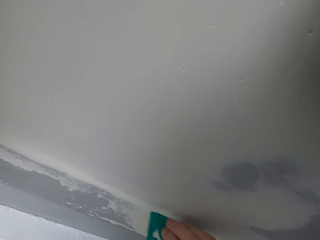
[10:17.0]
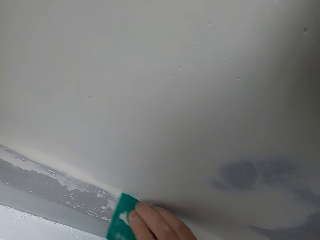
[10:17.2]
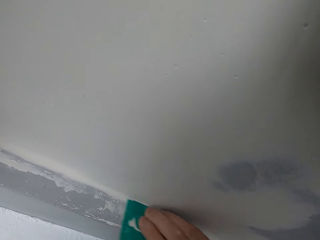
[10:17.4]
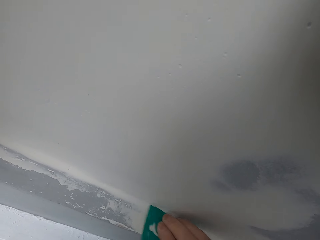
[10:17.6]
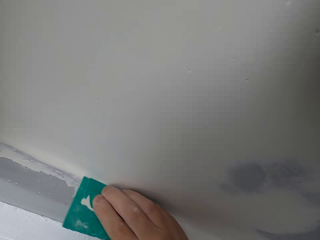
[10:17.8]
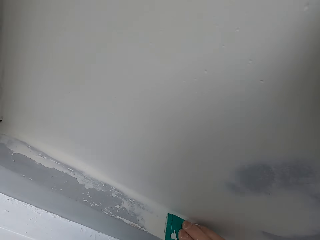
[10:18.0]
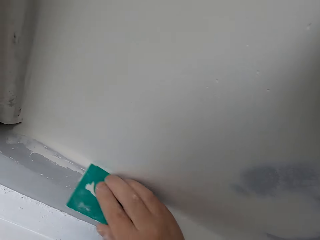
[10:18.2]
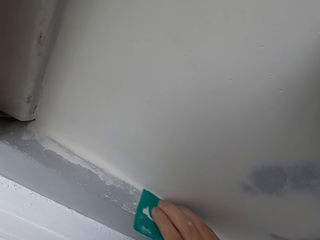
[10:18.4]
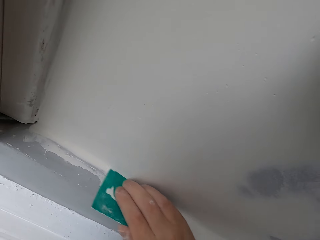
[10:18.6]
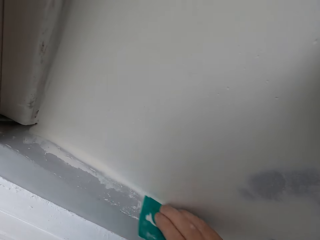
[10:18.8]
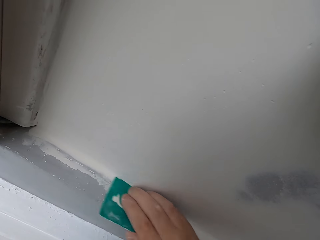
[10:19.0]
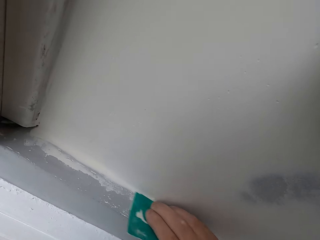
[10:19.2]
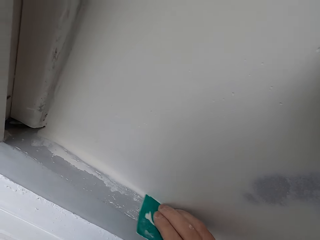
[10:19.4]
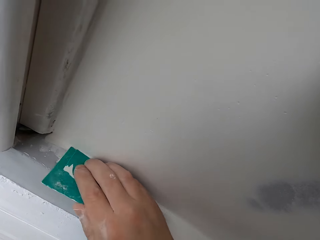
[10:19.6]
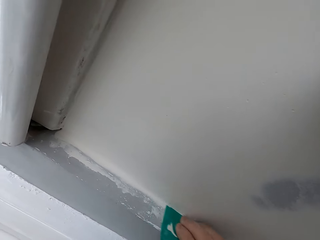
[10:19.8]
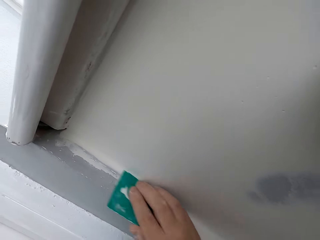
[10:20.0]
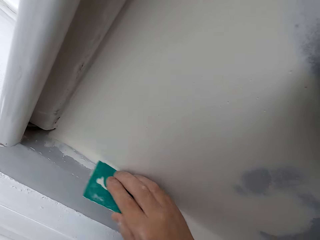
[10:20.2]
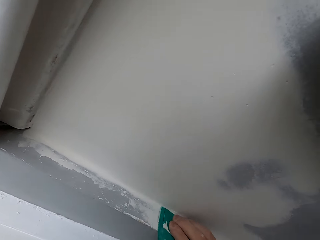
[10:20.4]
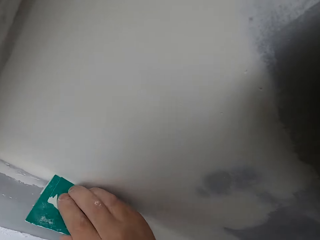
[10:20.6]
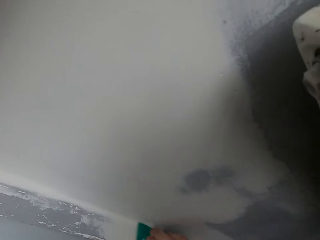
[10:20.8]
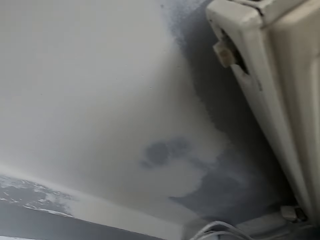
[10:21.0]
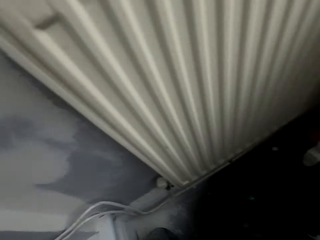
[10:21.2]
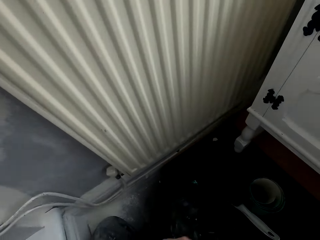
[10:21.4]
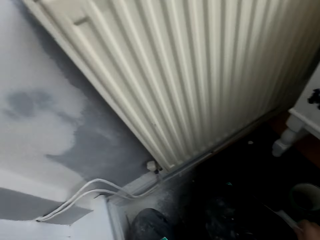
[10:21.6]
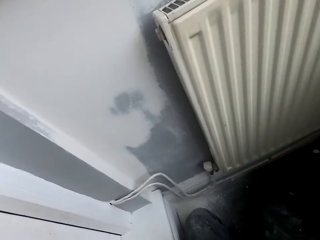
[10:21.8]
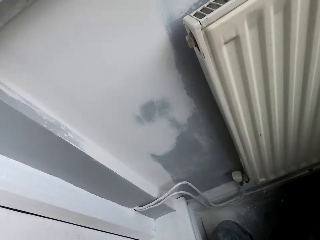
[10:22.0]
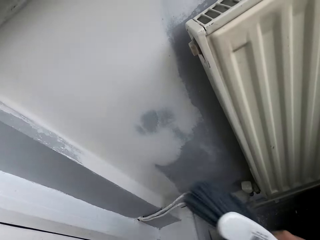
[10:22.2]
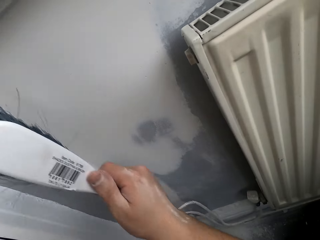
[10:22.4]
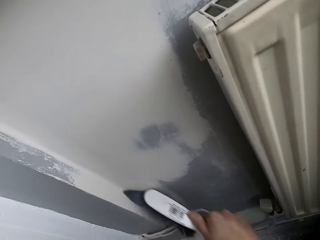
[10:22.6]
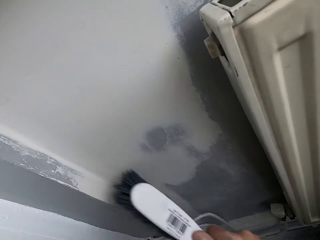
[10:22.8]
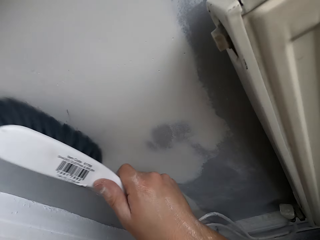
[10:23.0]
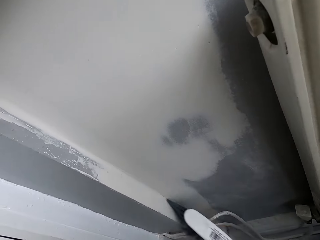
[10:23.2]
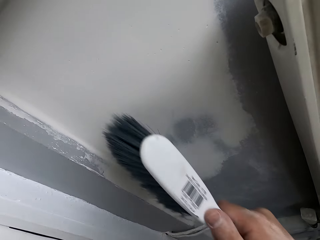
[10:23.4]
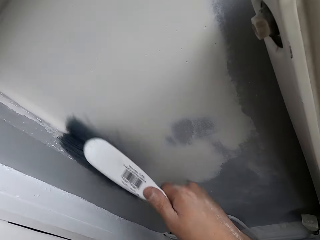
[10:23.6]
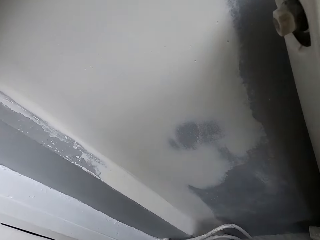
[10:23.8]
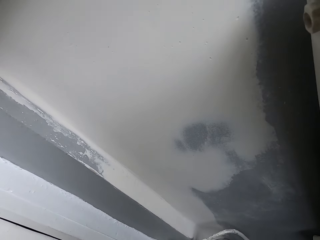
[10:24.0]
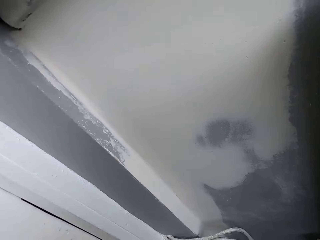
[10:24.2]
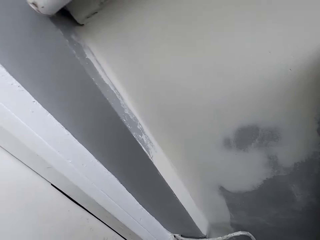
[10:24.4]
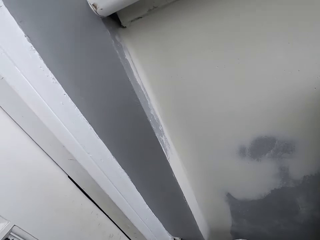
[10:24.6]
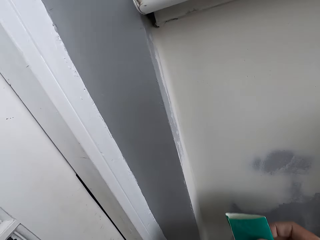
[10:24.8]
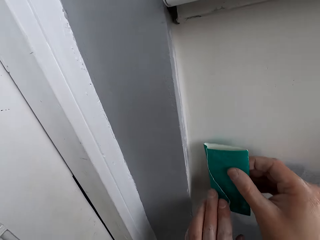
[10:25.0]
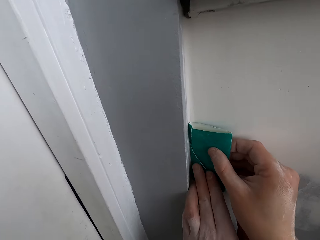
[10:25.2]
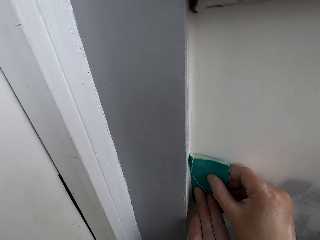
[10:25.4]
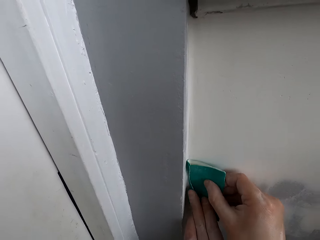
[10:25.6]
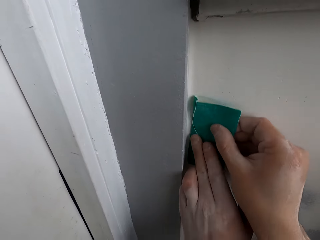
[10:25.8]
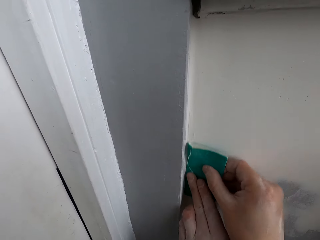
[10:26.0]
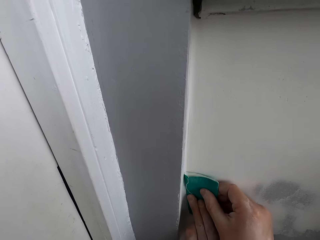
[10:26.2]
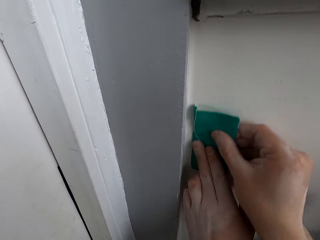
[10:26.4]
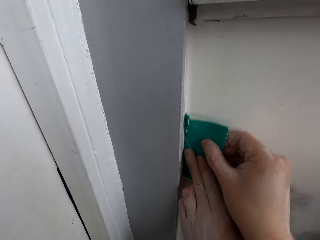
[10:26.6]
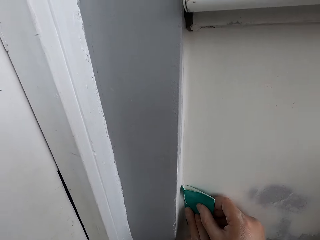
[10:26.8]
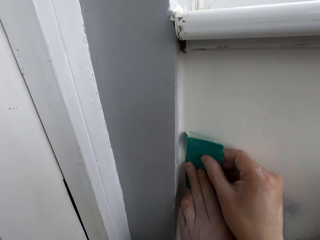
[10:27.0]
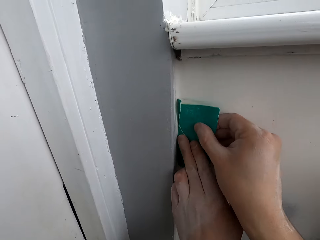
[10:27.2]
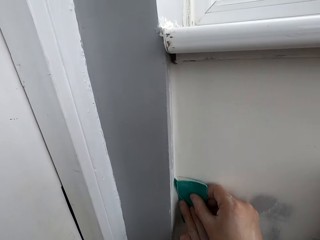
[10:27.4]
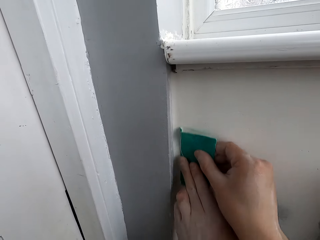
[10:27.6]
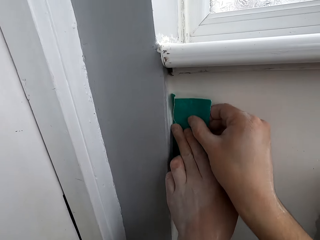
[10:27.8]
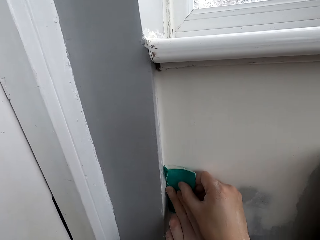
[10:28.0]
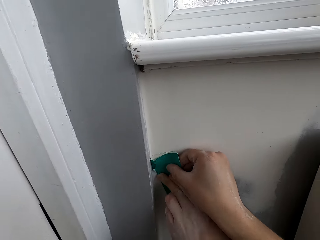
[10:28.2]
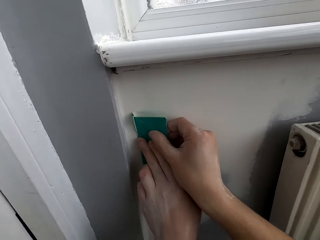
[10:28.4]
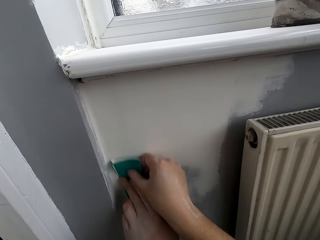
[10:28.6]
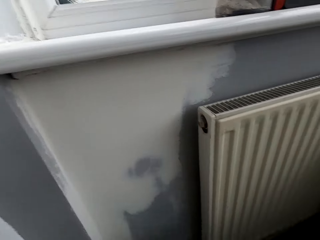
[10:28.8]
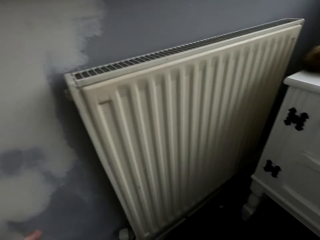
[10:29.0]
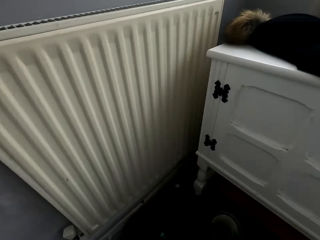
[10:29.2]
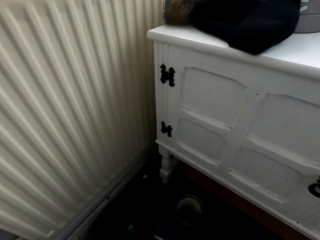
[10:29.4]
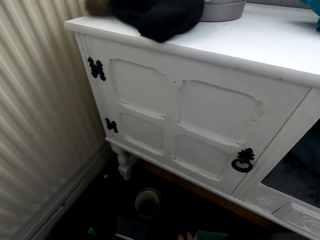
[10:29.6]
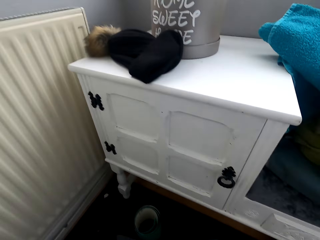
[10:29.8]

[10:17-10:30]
The camera wearer picks up a brush. They scrub the wall with the brush. They scrub the wall with a scrubber.

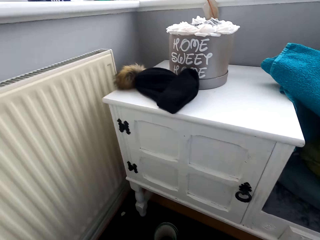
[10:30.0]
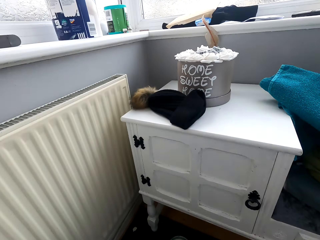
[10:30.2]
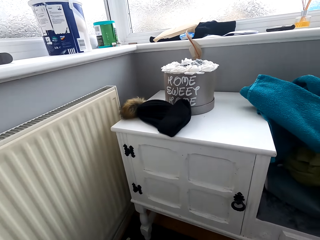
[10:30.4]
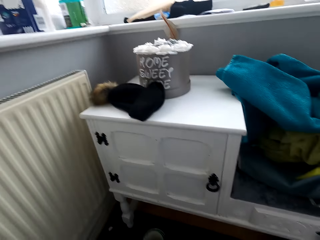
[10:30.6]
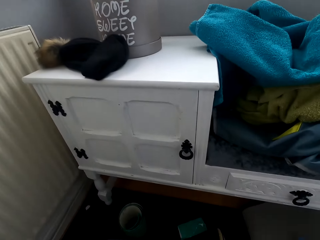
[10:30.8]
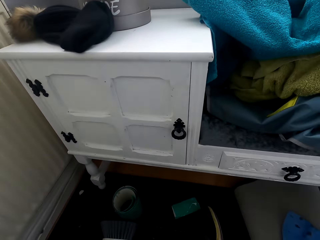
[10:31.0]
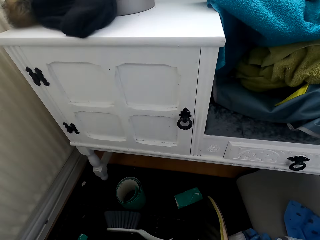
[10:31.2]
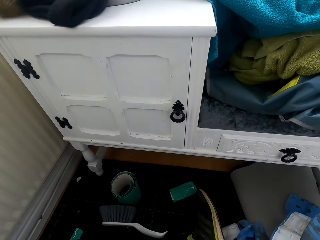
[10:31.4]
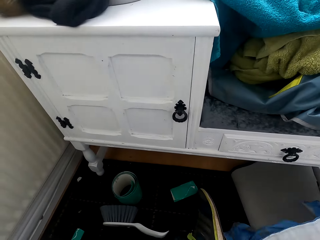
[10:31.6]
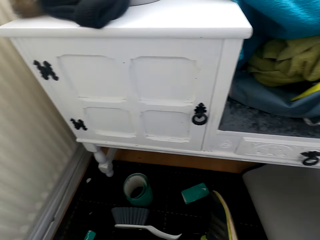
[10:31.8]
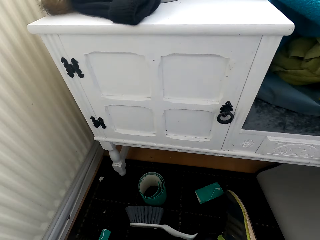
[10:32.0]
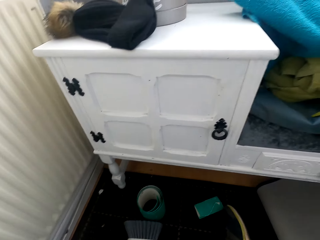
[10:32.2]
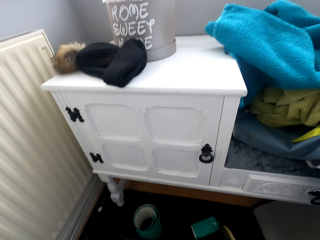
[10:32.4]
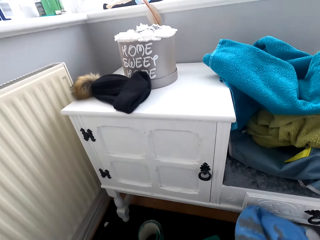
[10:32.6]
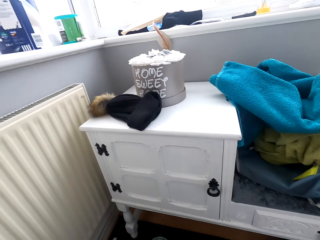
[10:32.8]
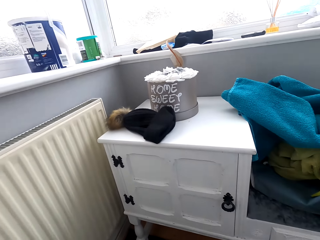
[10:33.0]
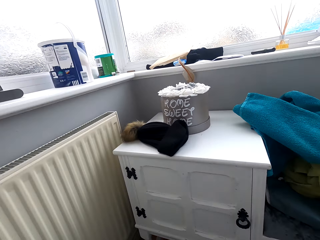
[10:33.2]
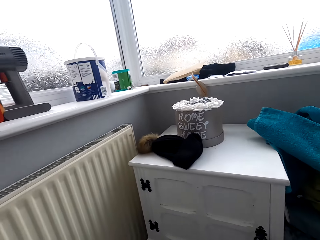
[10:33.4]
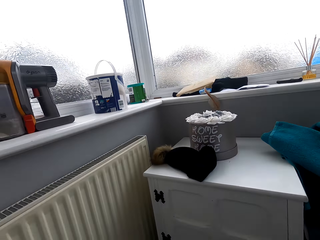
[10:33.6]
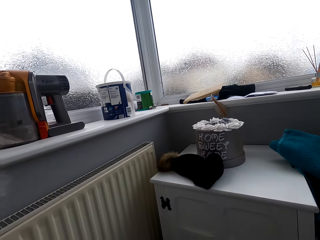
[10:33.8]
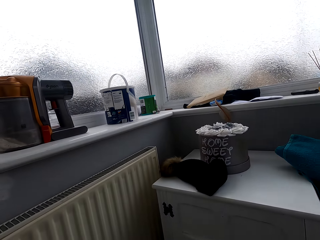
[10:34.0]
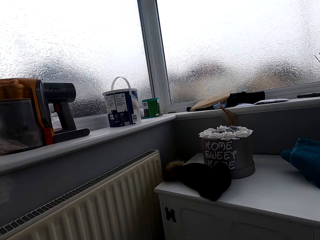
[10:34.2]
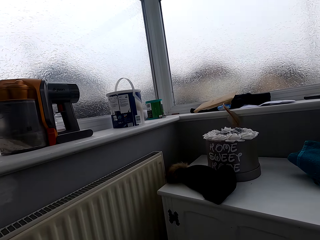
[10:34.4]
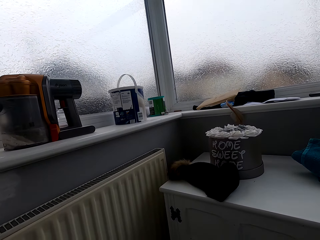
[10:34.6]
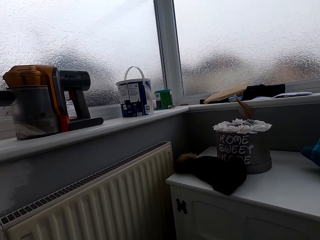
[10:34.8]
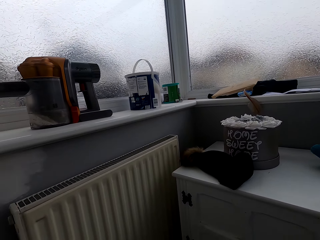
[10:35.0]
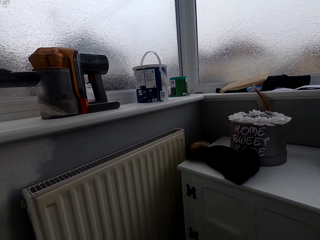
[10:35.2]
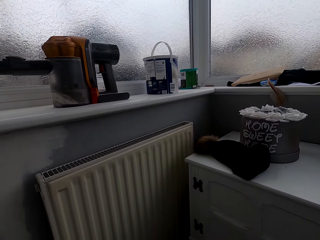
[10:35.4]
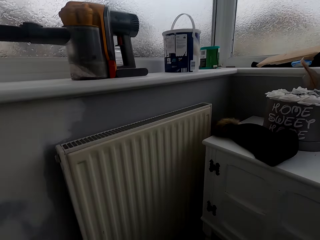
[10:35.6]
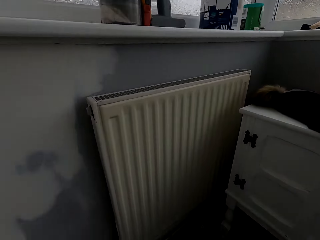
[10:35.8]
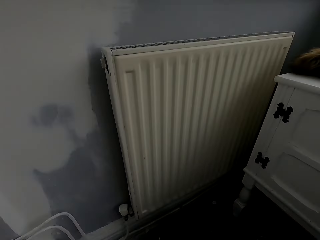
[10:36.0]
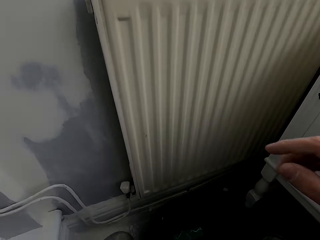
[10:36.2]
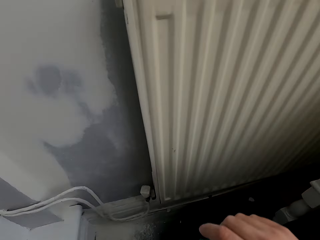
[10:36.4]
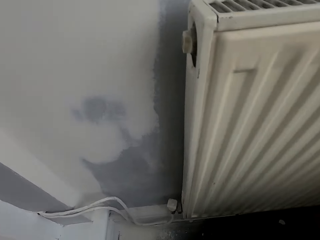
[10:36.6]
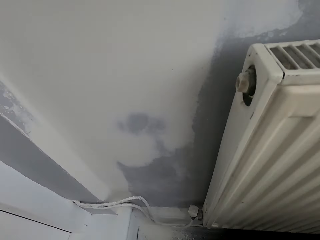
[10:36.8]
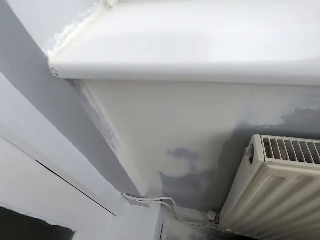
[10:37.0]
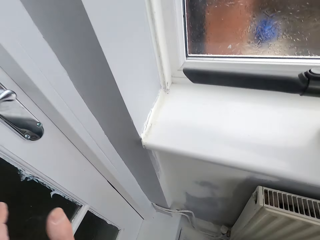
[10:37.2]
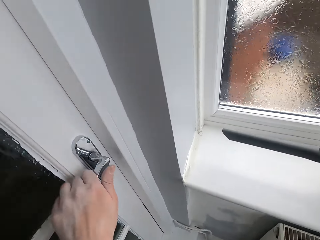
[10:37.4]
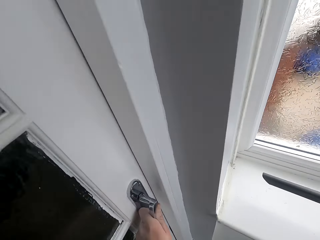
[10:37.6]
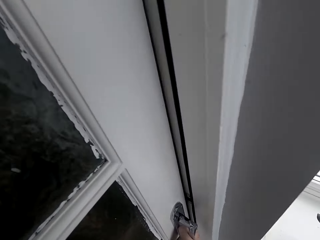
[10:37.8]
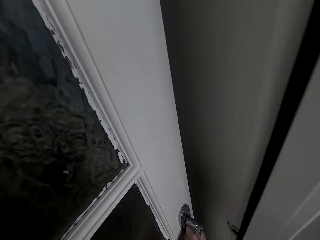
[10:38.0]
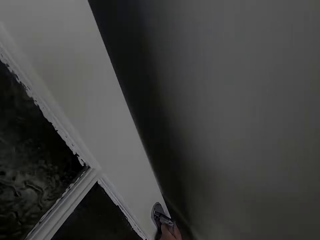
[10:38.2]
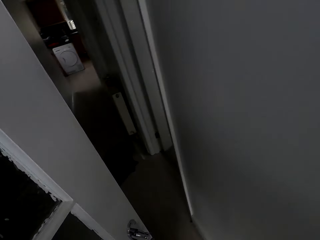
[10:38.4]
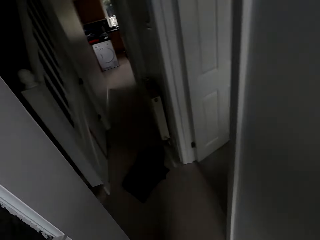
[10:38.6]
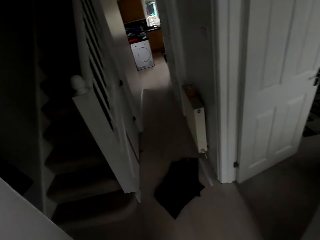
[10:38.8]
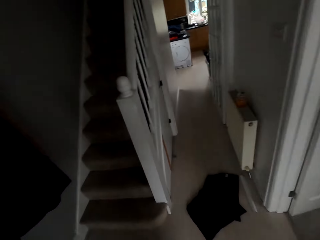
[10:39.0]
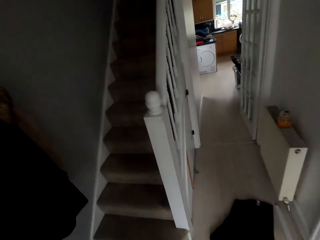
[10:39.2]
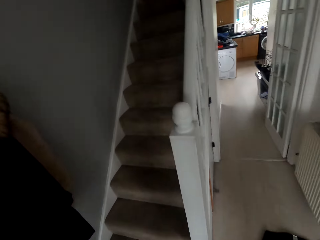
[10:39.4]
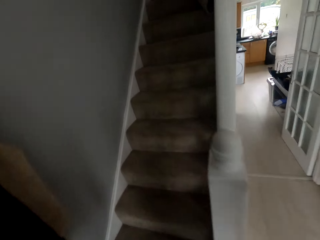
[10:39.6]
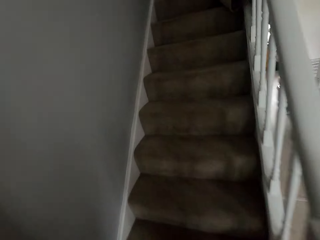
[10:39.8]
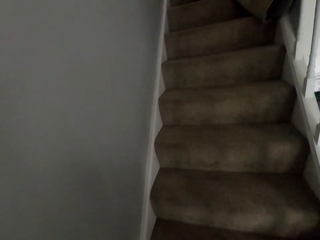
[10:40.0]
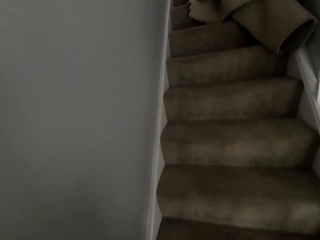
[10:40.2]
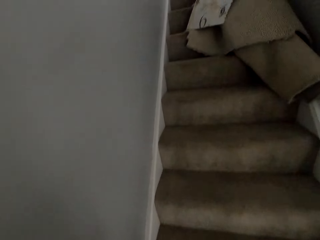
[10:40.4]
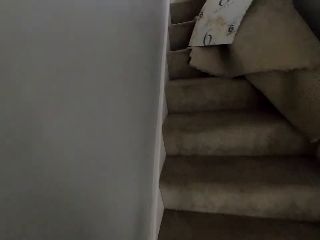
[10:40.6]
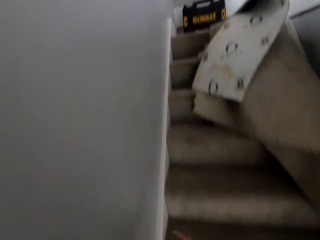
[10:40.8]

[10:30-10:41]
The camera wearer moves material. They open the door. They walk.
